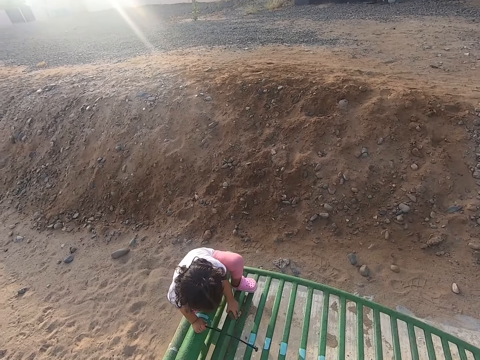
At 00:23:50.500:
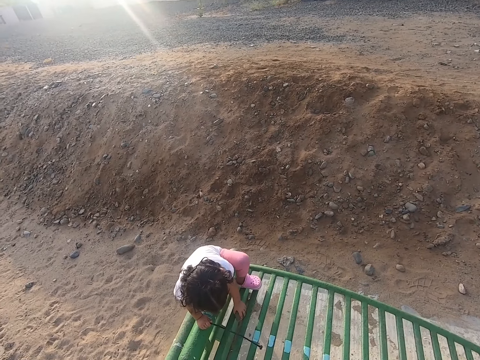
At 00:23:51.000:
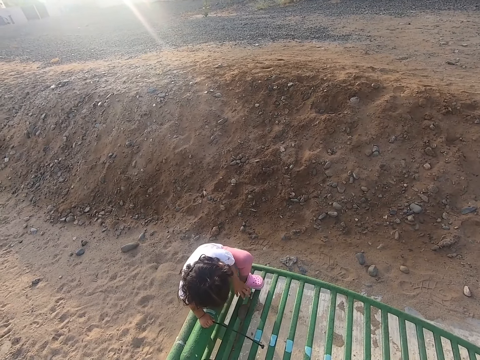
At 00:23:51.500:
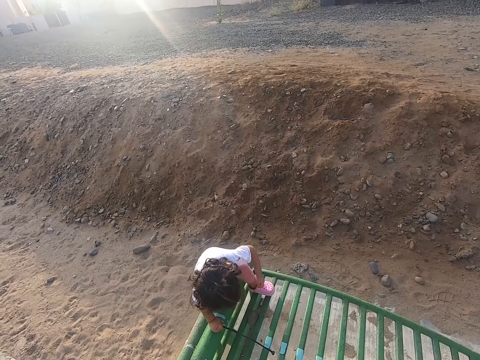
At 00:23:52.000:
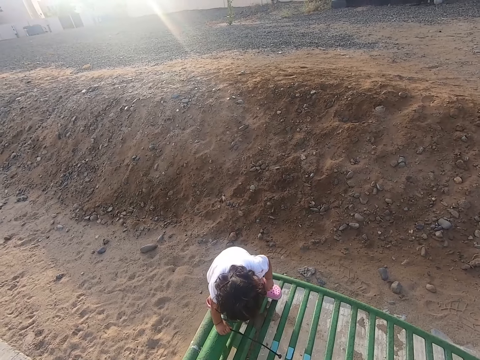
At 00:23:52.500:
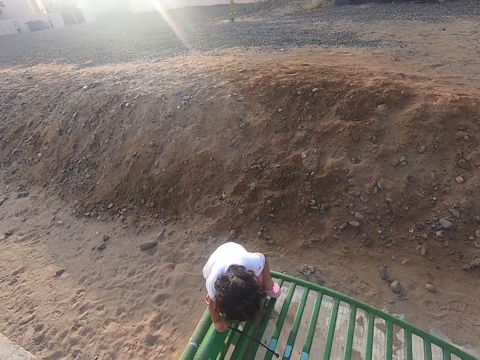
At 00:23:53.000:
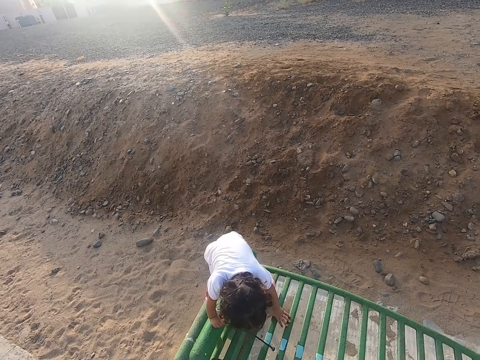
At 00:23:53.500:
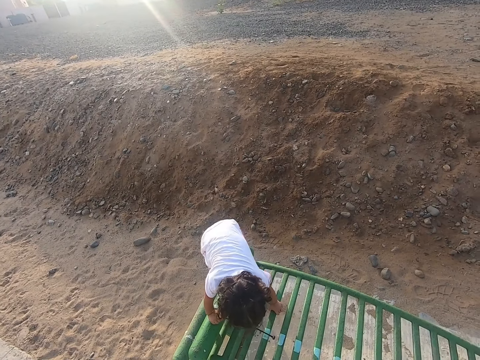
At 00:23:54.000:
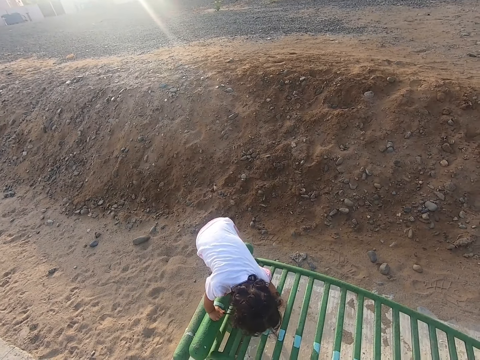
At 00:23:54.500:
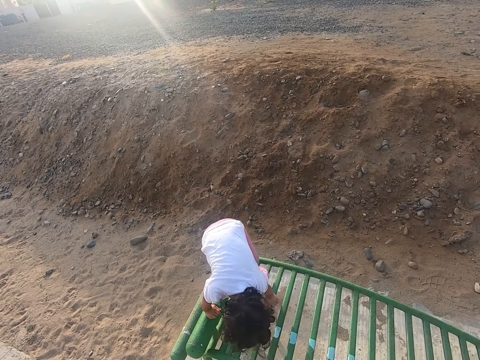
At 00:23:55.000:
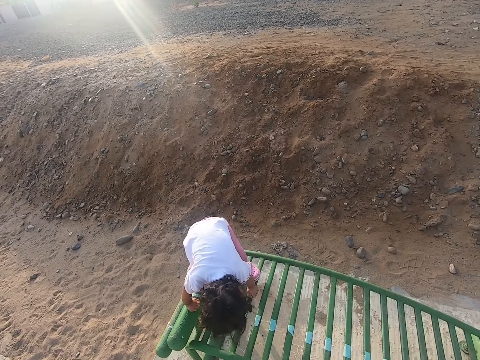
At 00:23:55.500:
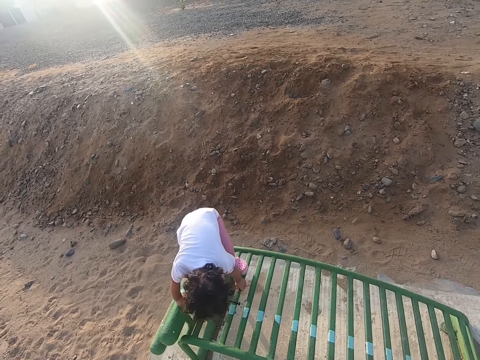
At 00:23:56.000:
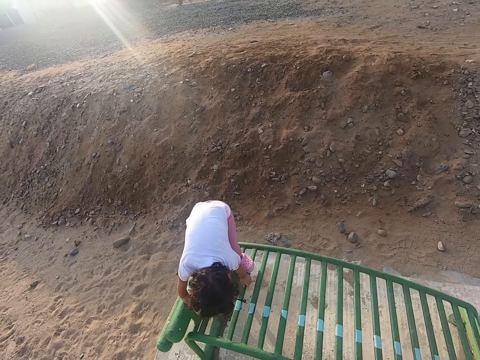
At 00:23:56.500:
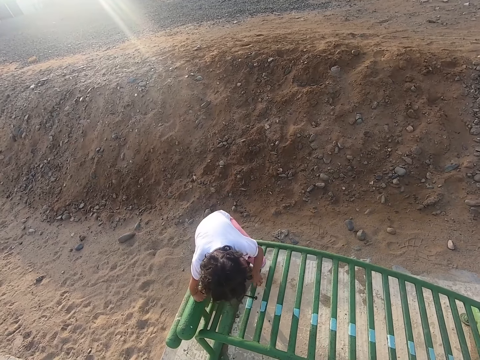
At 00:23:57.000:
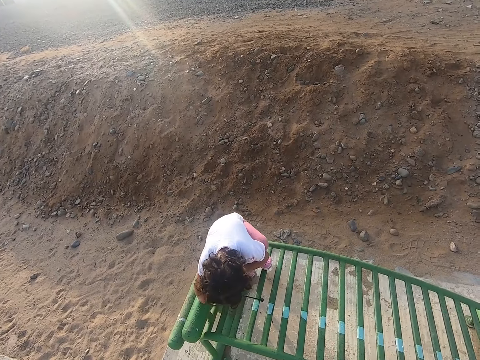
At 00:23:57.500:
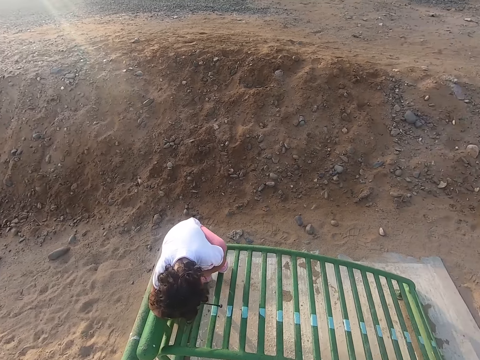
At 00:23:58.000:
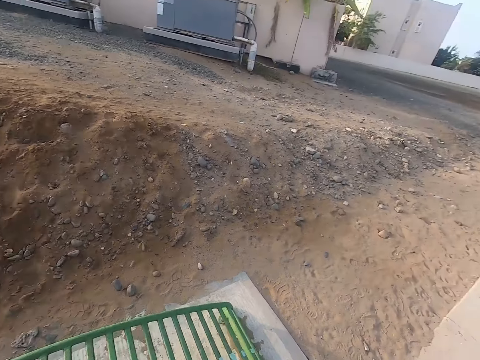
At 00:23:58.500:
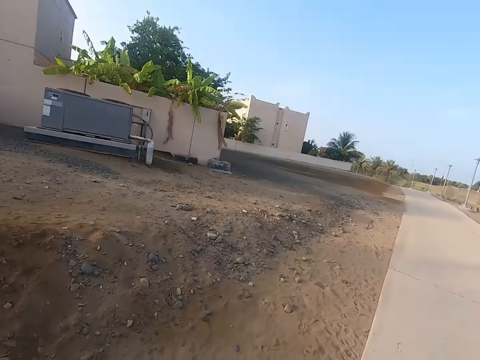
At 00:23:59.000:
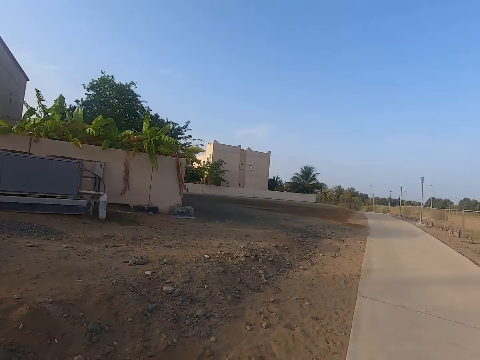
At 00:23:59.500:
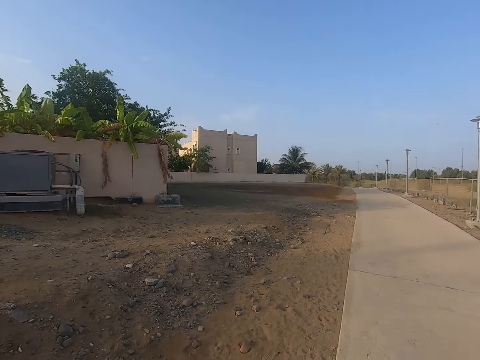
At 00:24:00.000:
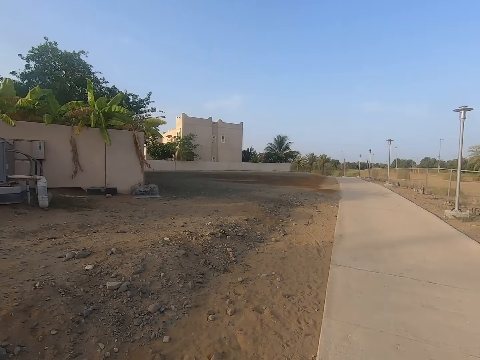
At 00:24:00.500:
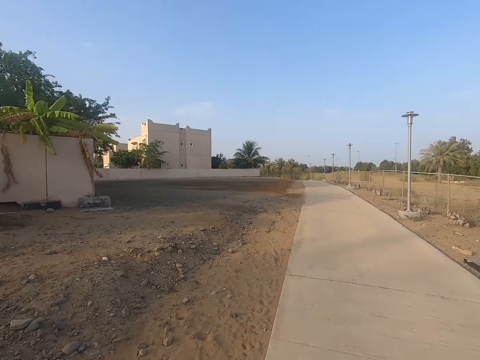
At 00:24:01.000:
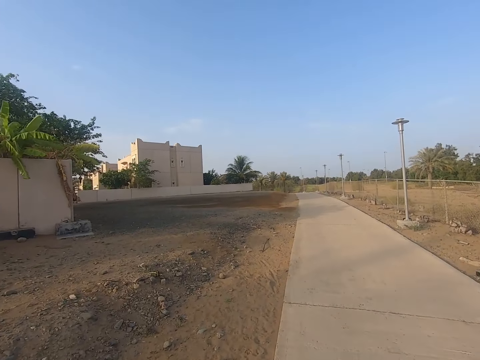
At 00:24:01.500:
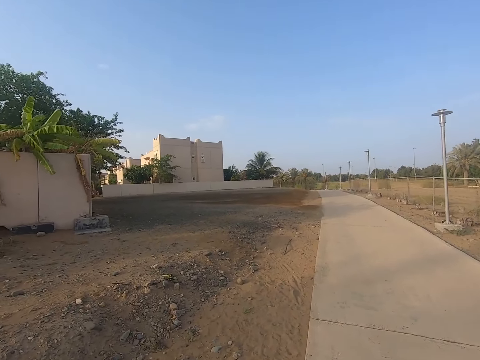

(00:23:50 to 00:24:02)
The camera wearer looks around. They move the camera around.

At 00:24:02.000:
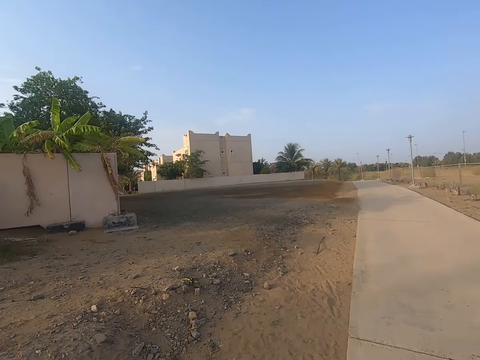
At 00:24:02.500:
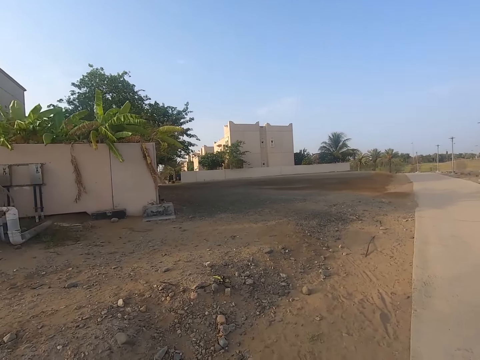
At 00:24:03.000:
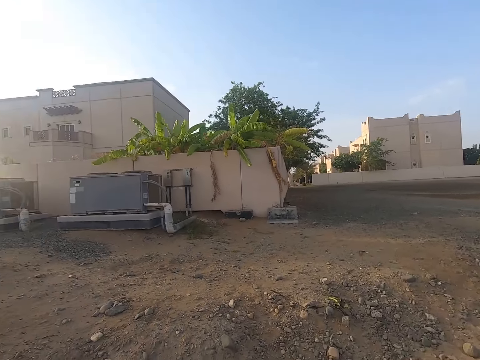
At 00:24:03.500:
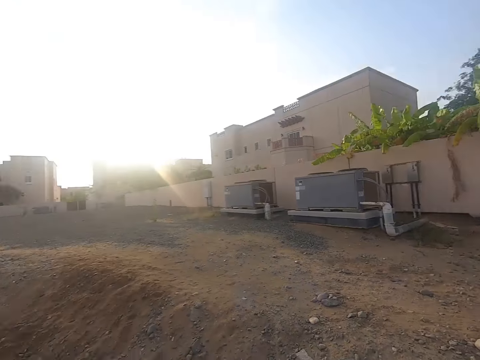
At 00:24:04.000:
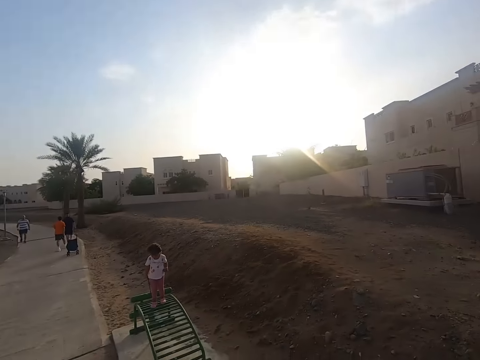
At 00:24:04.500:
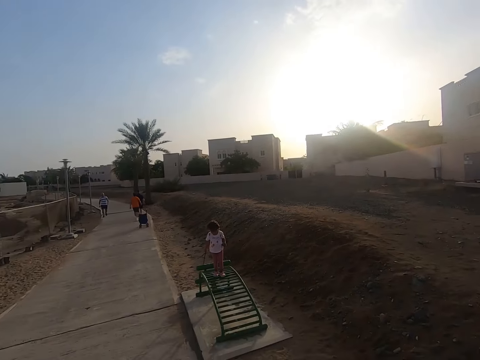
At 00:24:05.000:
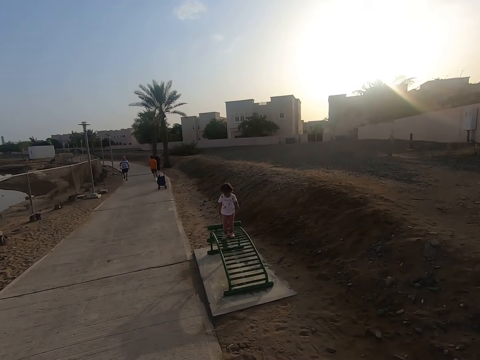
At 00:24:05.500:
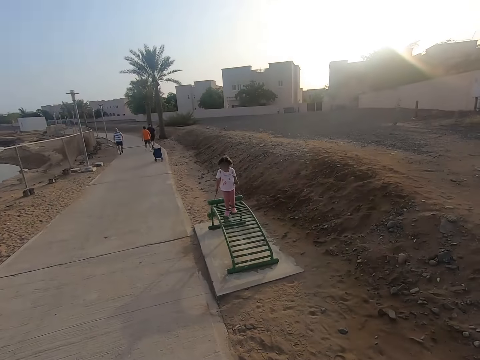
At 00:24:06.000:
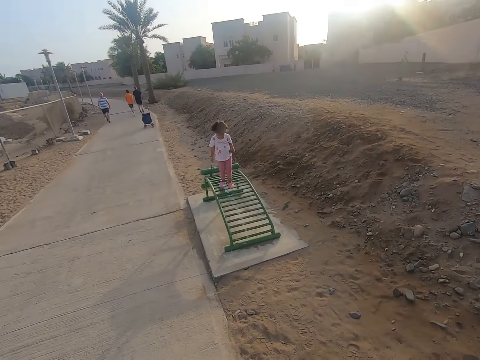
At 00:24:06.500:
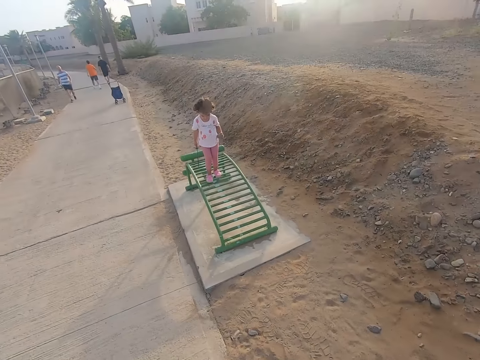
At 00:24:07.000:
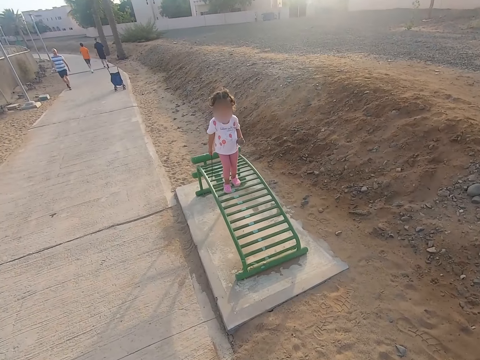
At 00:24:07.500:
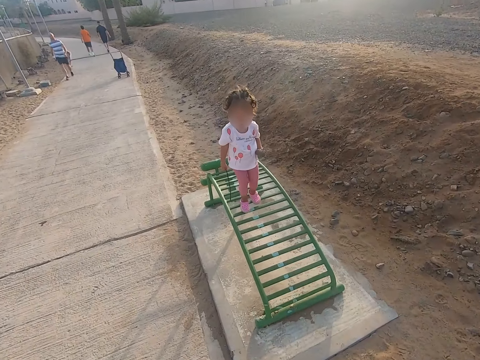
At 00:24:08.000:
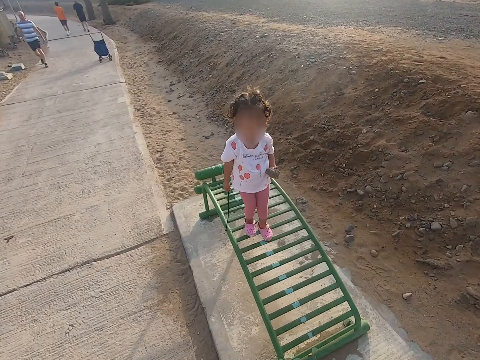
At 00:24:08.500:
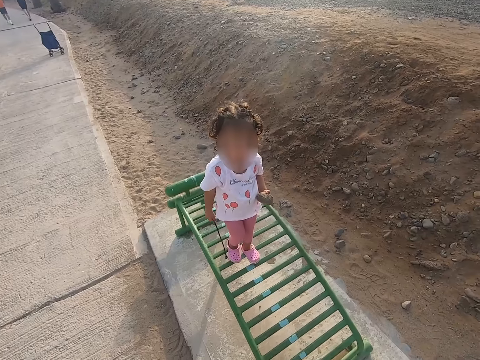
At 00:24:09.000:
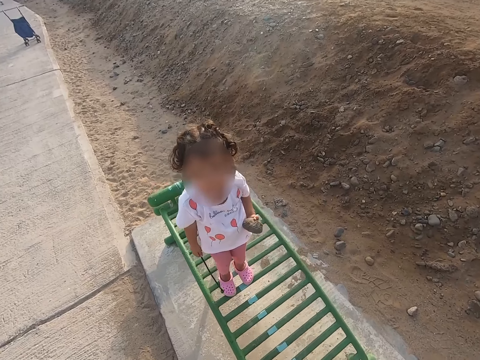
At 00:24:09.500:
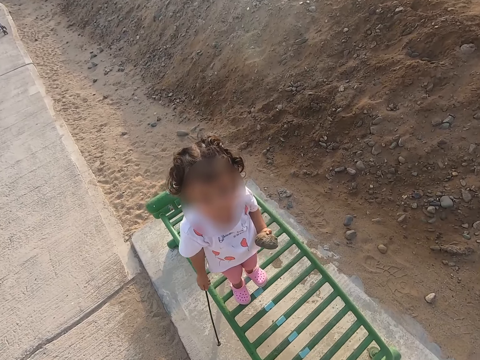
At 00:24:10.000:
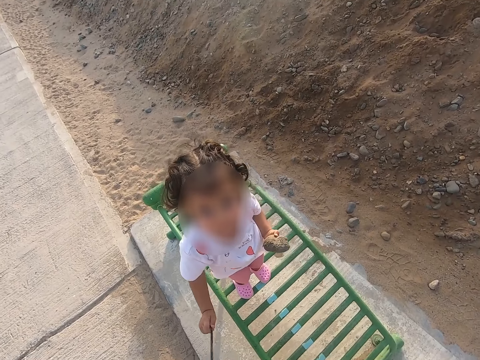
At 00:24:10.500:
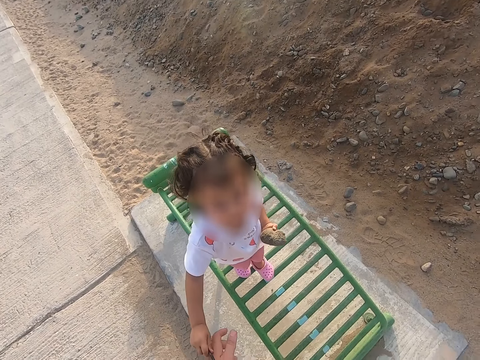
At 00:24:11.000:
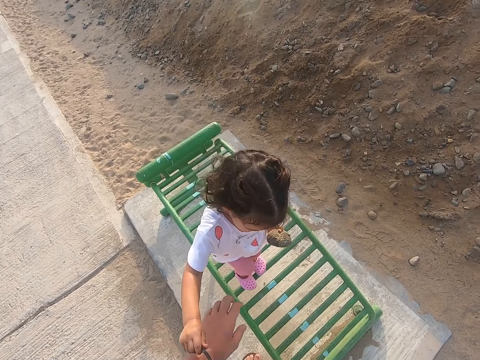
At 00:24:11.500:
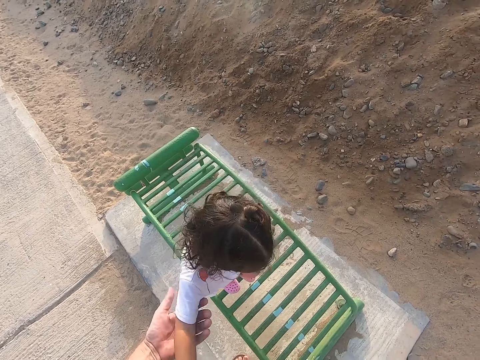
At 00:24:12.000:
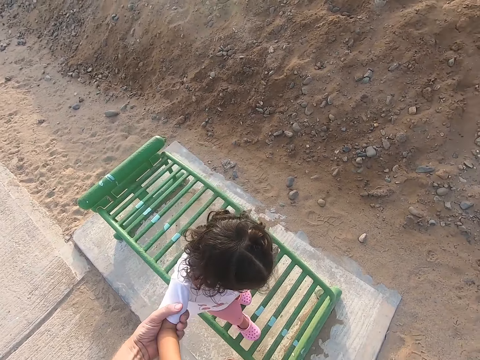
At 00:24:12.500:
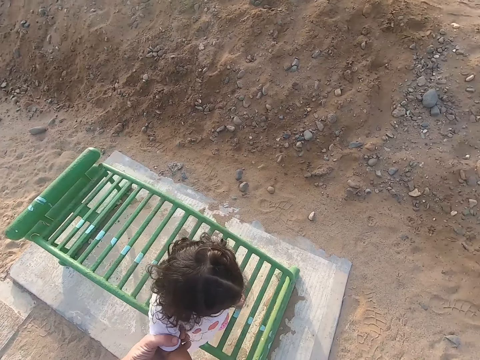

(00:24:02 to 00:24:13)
A person walks in the sidewalk. Another person walks in the sidewalk. Another person walks in the sidewalk. A girl plays with a stick. The girl walks on a lounger. The girl looks at the camera wearer. The girl holds the camera wearer's hands. The camera wearer holds the girl on the hand.

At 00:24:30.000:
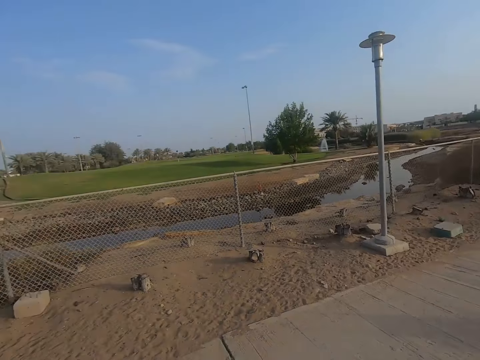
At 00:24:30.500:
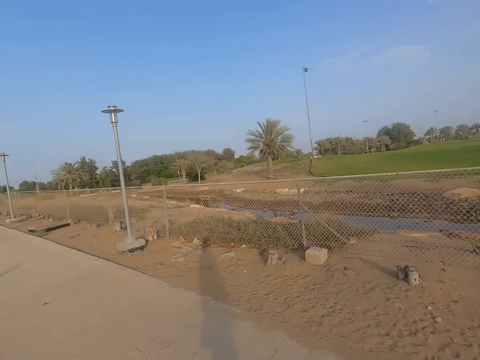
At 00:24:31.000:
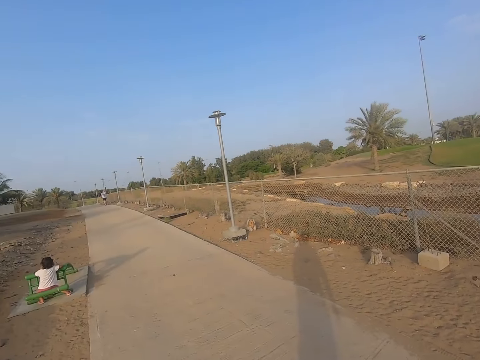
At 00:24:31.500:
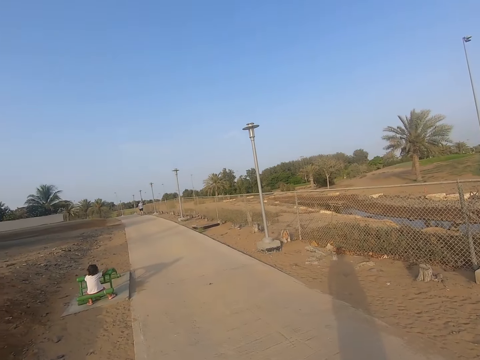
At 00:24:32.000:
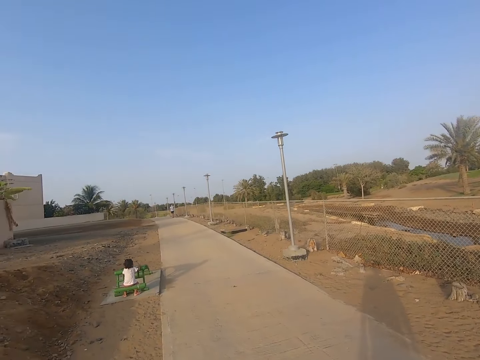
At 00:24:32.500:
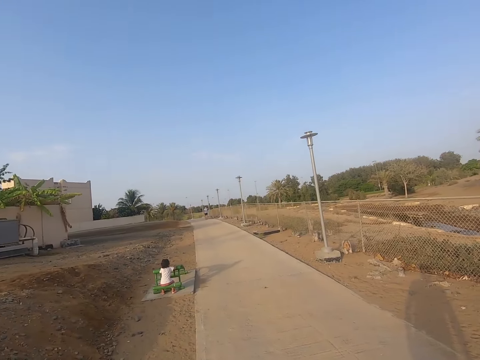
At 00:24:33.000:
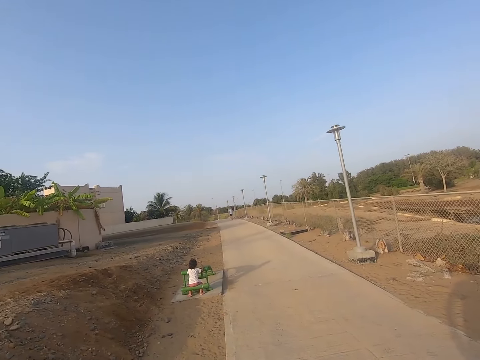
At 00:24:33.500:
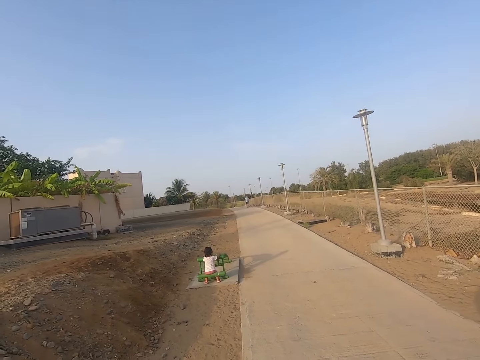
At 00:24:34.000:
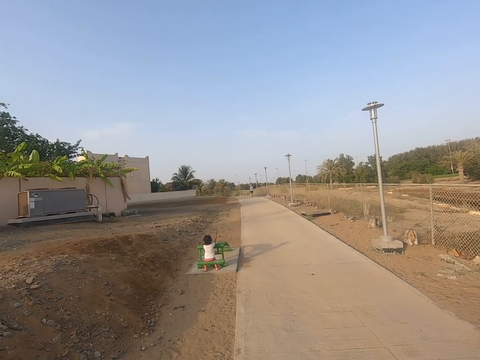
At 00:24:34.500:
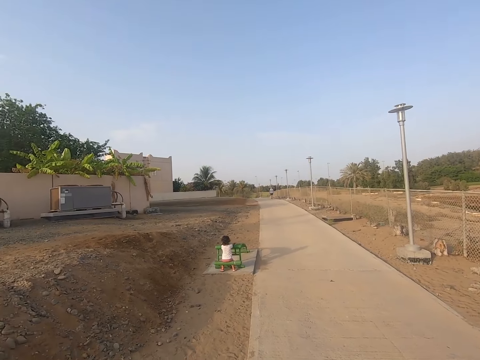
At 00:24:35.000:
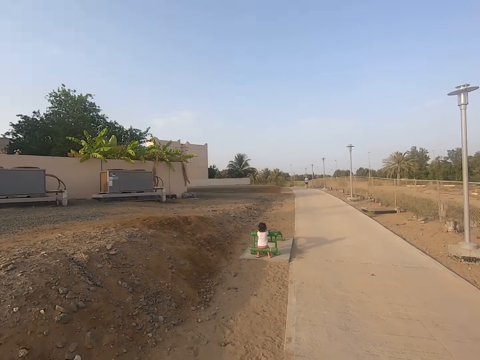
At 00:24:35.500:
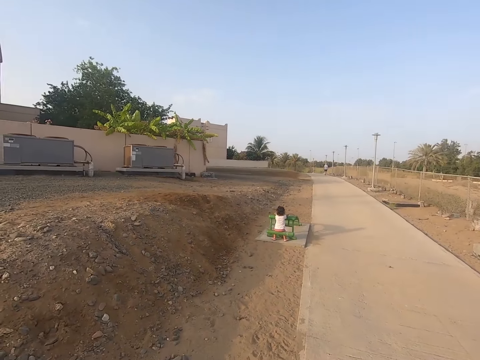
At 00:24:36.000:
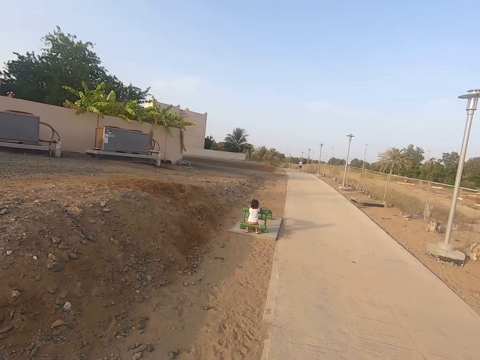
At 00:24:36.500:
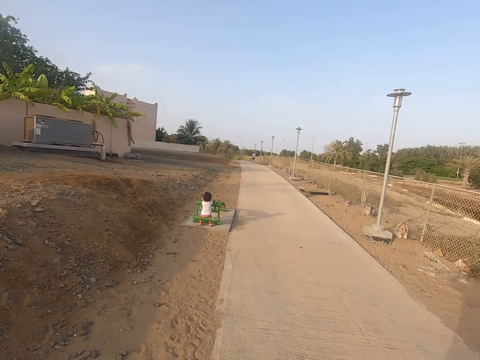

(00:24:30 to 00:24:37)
The camera wearer looks around. A child sits on a metal road or lounger.
